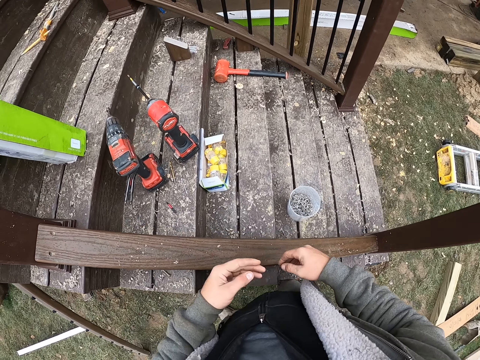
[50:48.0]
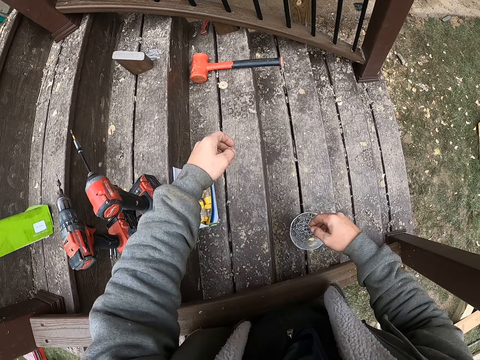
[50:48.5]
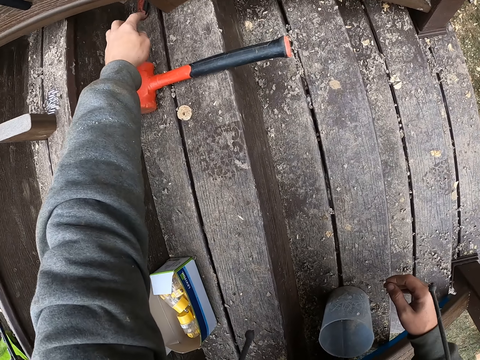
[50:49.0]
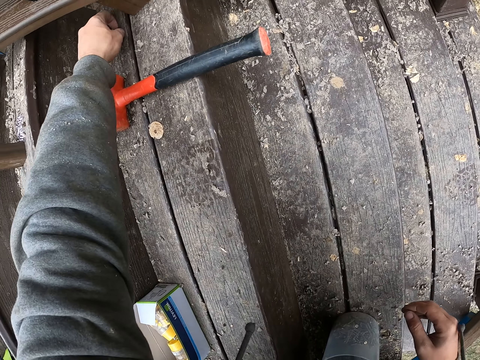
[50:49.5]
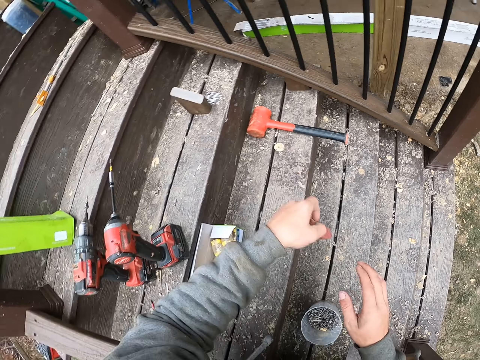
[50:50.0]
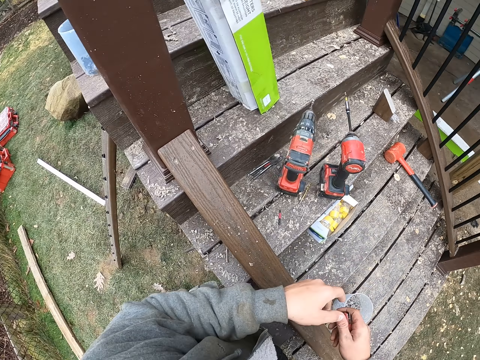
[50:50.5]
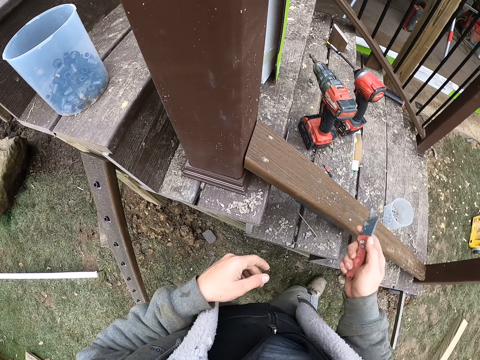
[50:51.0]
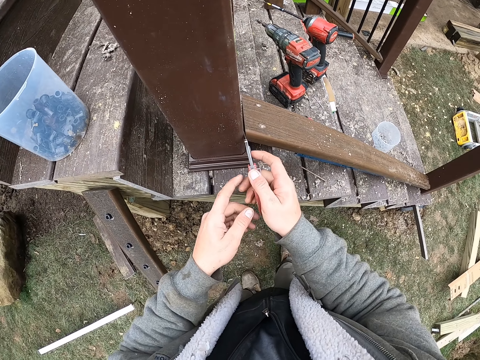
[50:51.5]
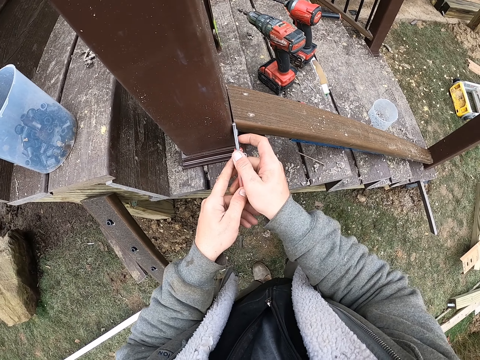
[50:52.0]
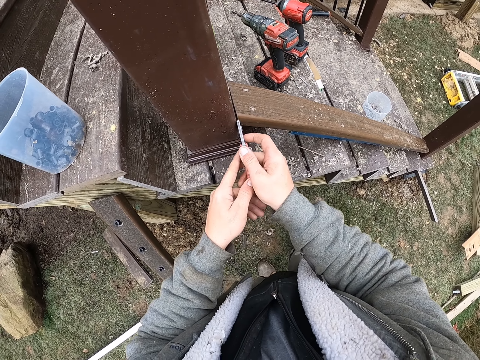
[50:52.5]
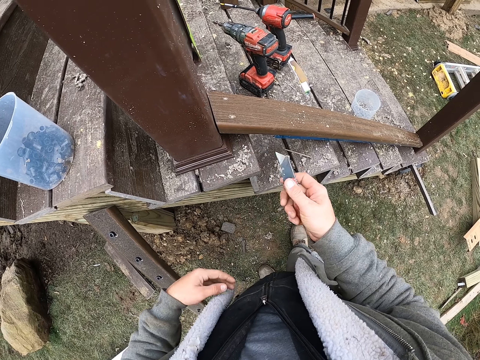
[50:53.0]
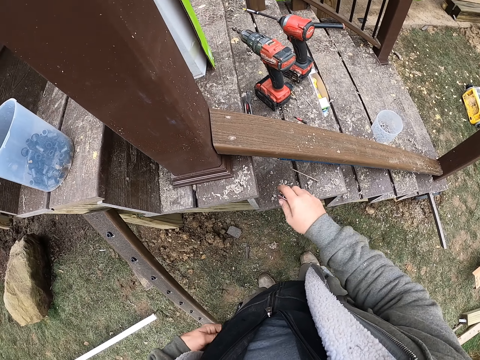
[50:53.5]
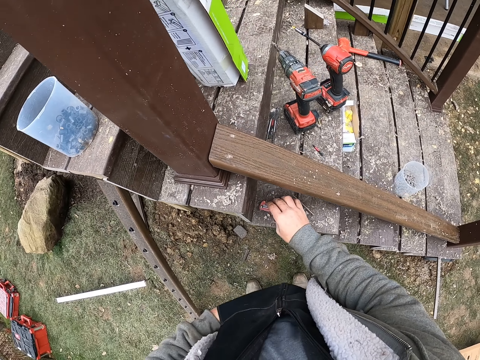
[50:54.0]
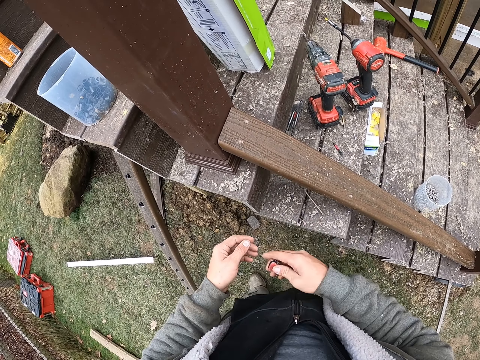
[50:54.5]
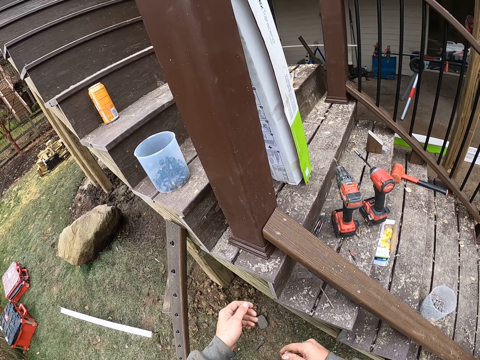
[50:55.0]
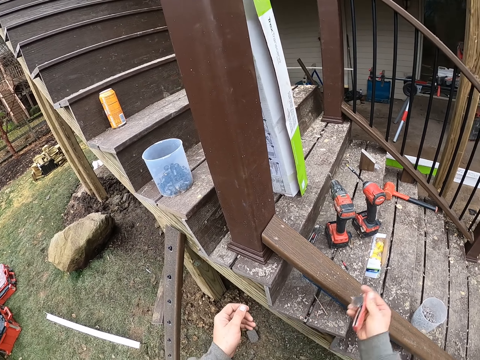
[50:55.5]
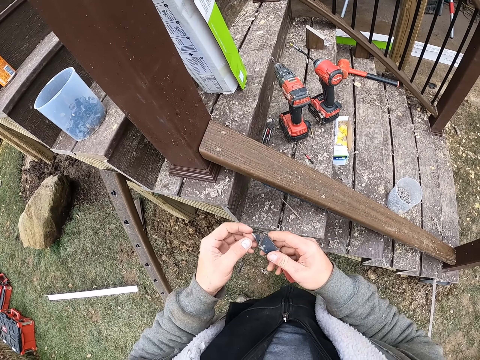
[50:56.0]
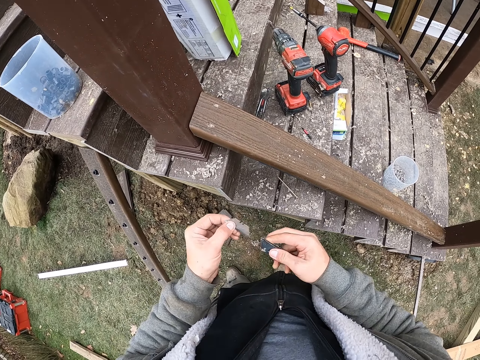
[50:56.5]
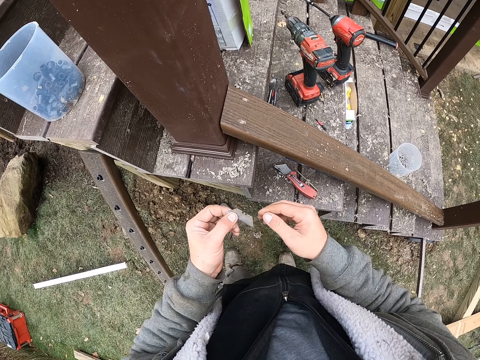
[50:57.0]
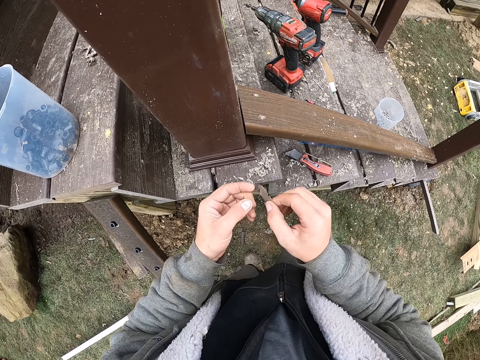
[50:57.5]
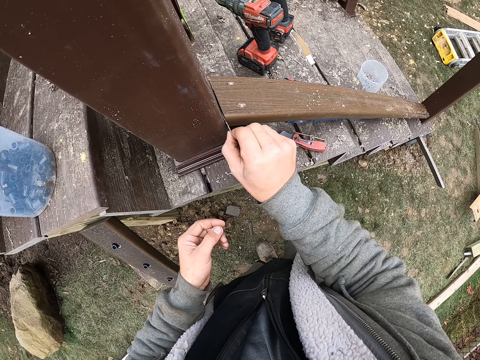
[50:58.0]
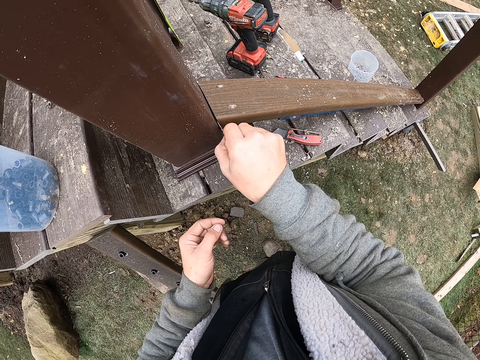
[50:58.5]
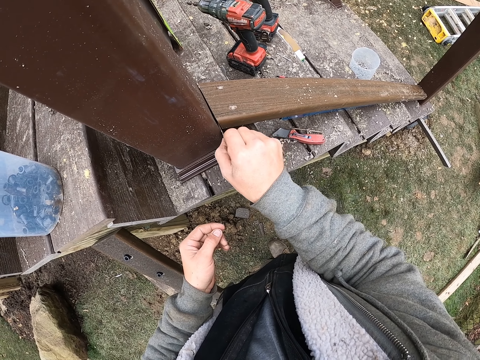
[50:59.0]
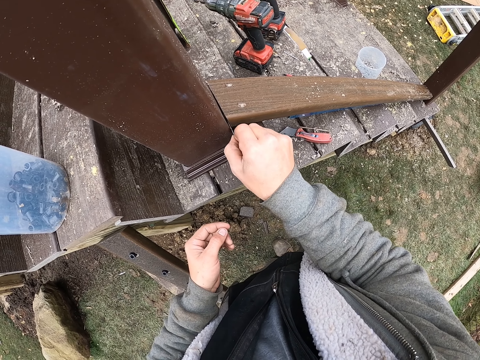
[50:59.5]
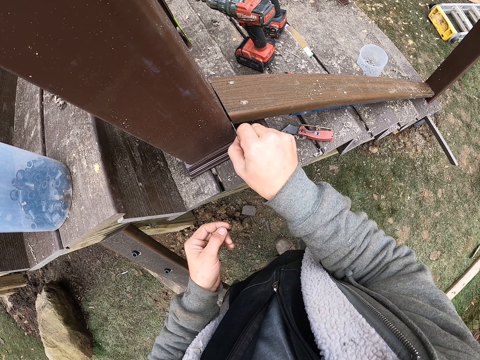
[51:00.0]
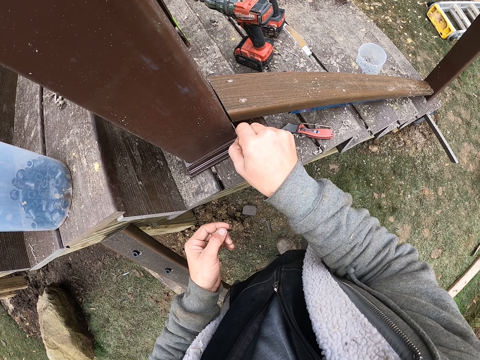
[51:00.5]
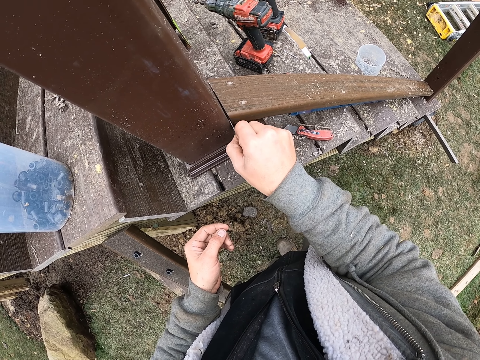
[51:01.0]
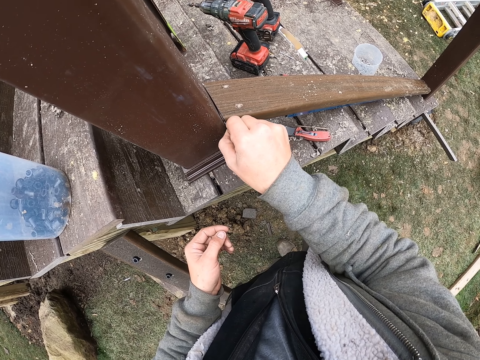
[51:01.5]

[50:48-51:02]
The camera wearer picks up a penknife with the left hand. They look around. They pick up a screw. They cut wood with the penknife in both hands. They shake the right hand. They place the penknife on the wood with the right hand. They pick up the knife. They shake the right hand. They hold a blade in the left hand. They hold the blade with both hands. They cut the wood with the blade in the right hand.

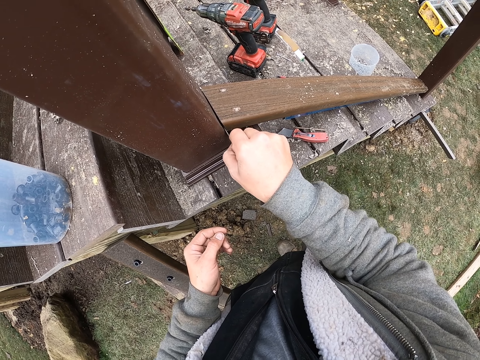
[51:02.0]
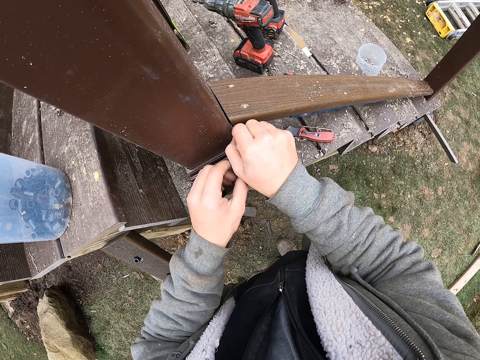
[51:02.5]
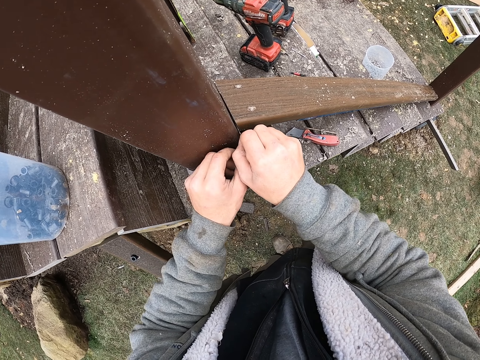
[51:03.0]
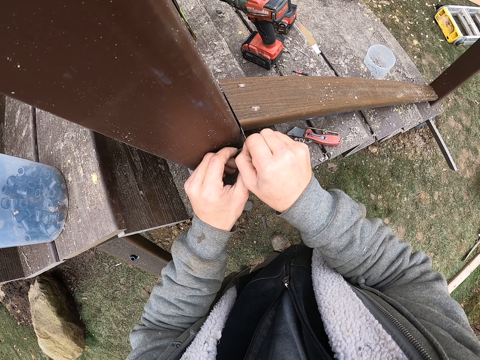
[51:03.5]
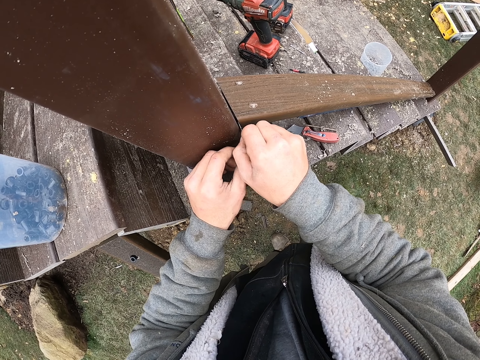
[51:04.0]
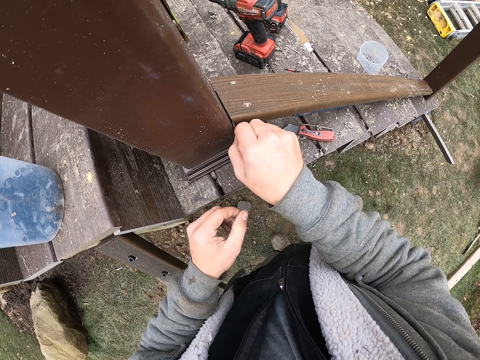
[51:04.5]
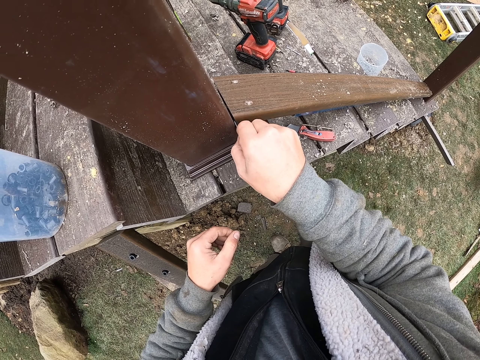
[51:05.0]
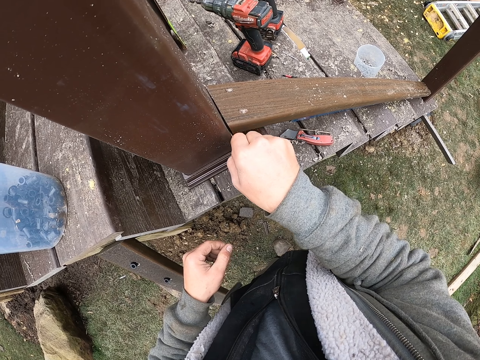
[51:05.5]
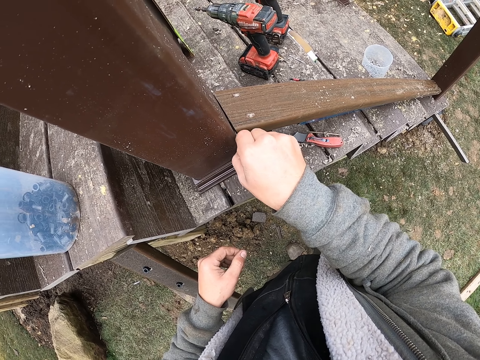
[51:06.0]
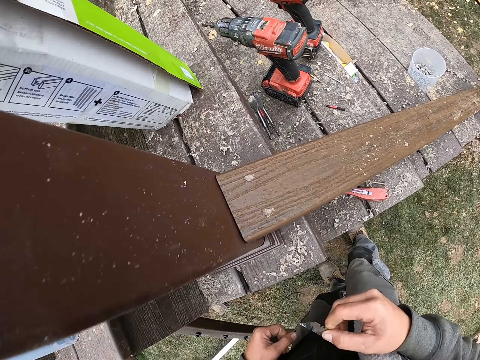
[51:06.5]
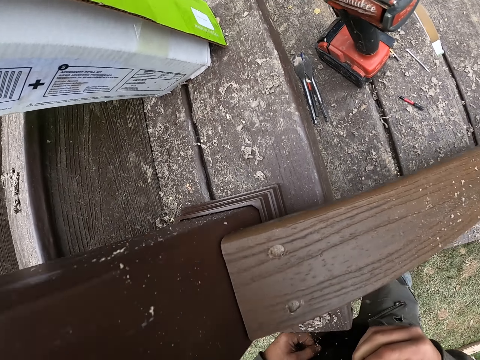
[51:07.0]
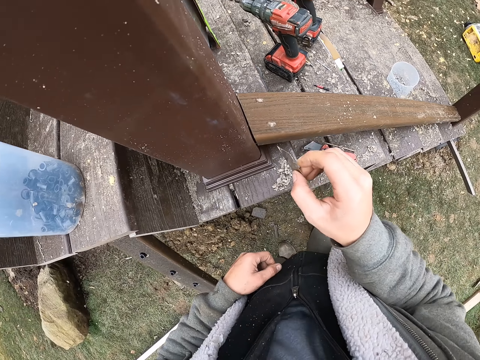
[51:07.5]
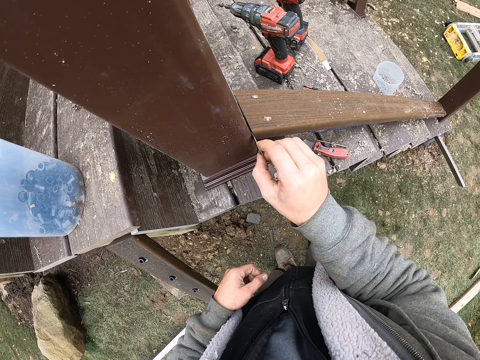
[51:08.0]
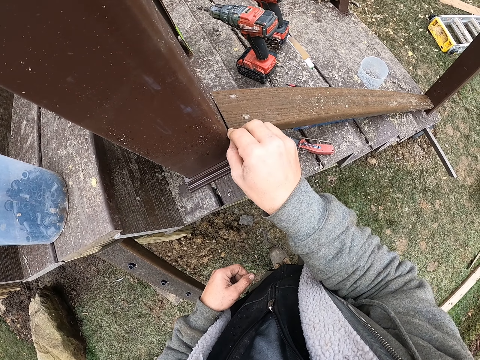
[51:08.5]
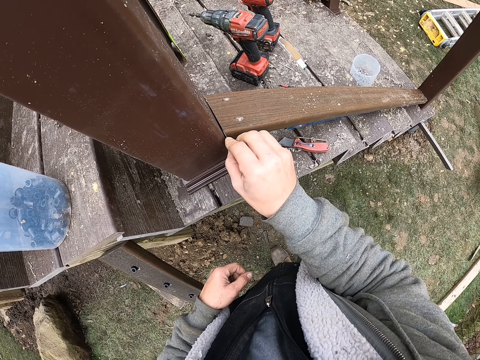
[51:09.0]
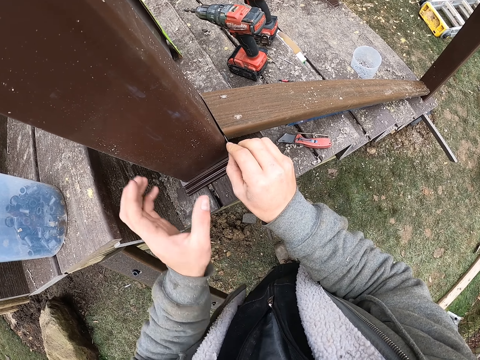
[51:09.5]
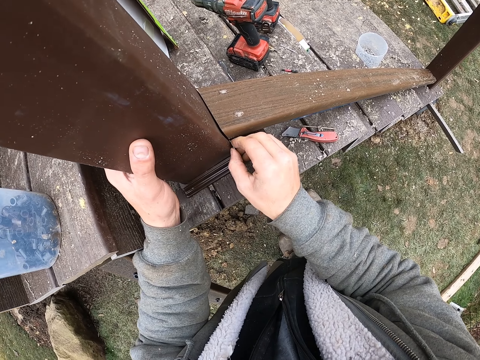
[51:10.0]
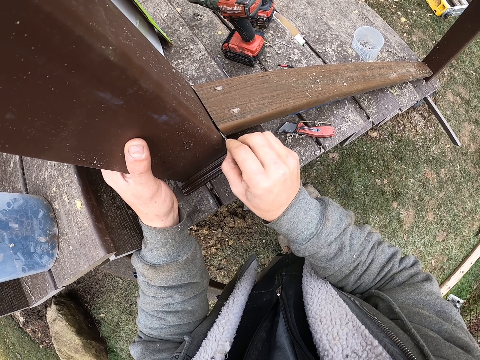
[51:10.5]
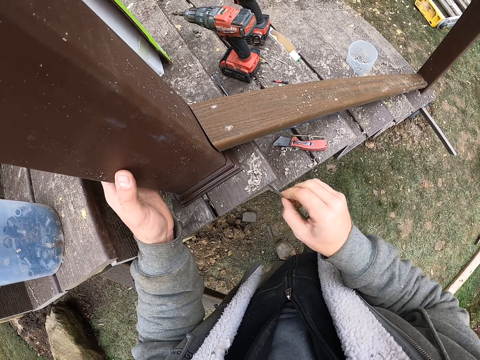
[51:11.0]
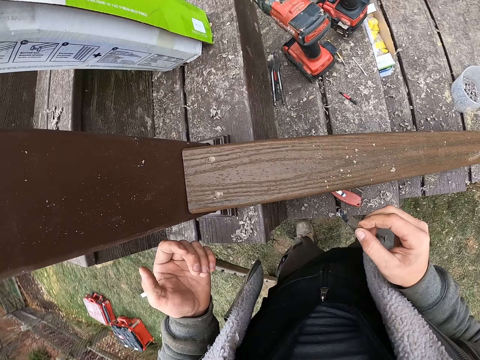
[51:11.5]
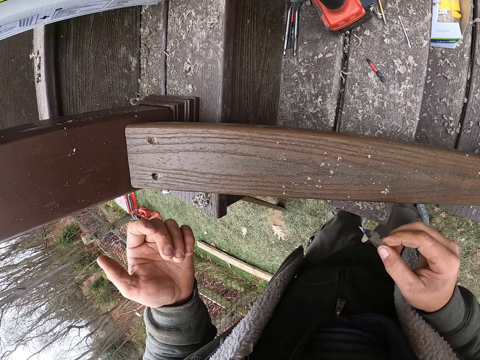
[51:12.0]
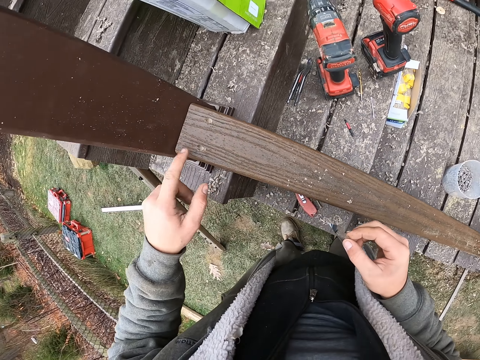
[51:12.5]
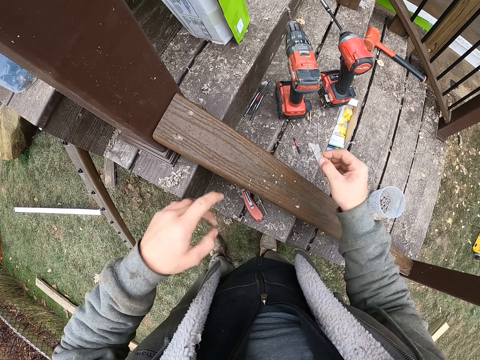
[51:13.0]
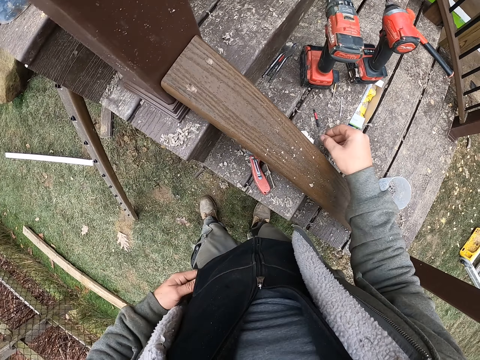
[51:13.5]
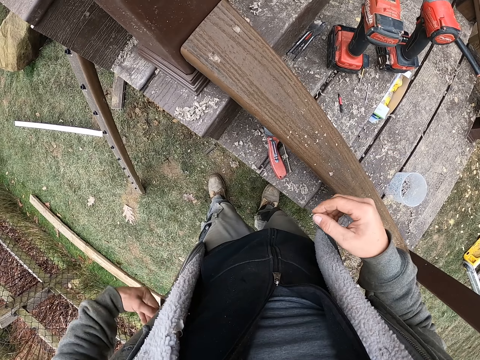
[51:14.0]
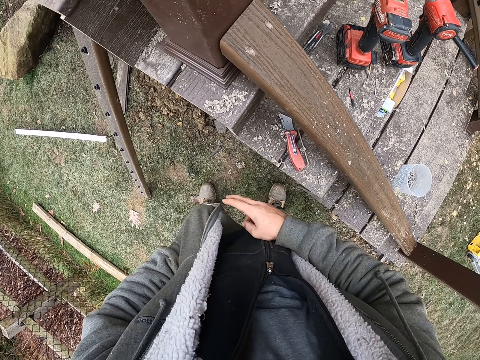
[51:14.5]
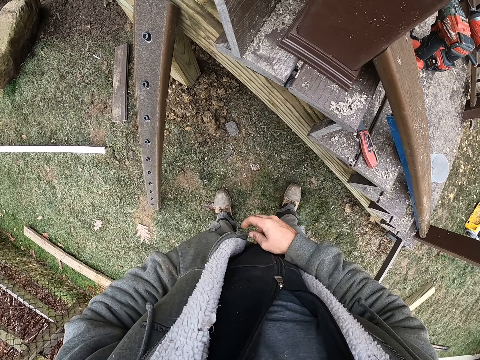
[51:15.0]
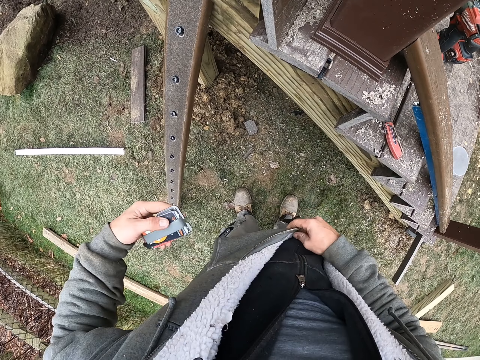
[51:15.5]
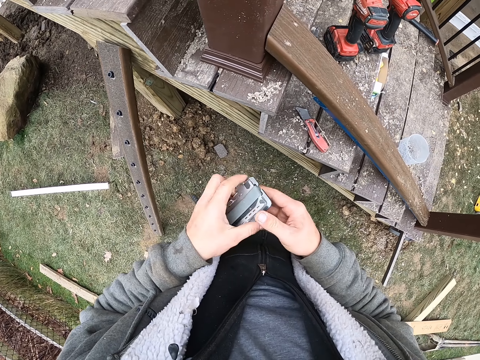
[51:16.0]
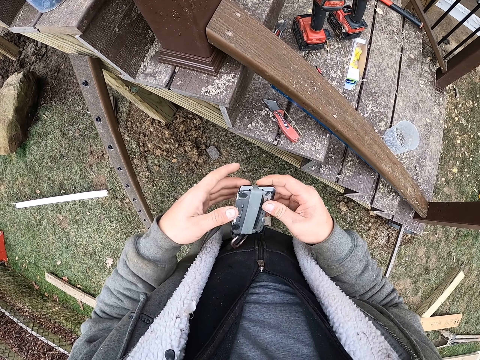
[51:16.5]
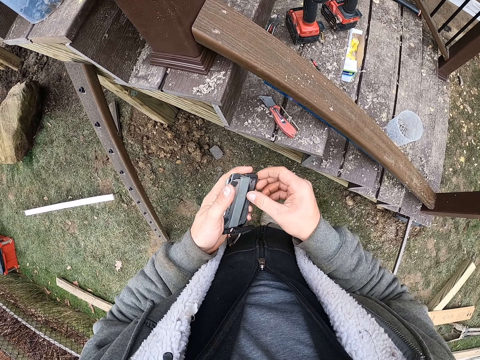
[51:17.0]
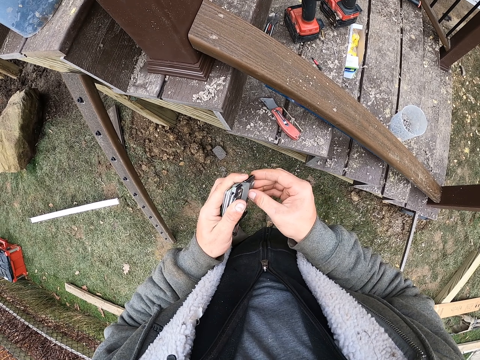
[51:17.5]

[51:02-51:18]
The camera wearer moves the left hand towards the right hand. They look around. They cut the wood with the blade in the right hand. They hold the wood with the left hand. They look at the left hand. They wipe the wood with the left hand finger. They touch the wood. They drop the blade in the right hand. They place the left hand in the jacket pocket. They pick up something from the pocket. They hold a blade case in the left hand. They hold cards in the right hand.
